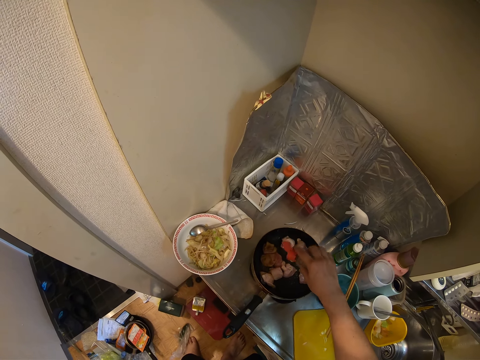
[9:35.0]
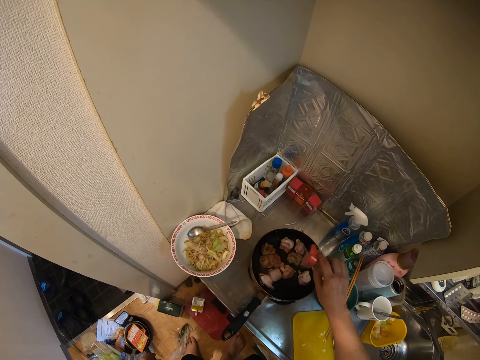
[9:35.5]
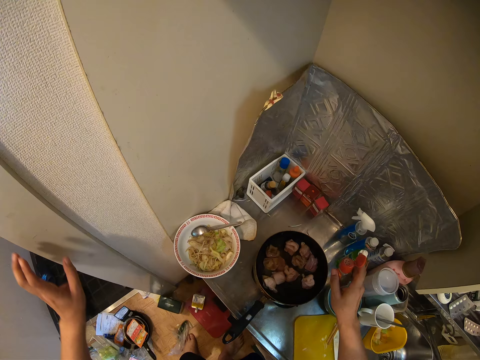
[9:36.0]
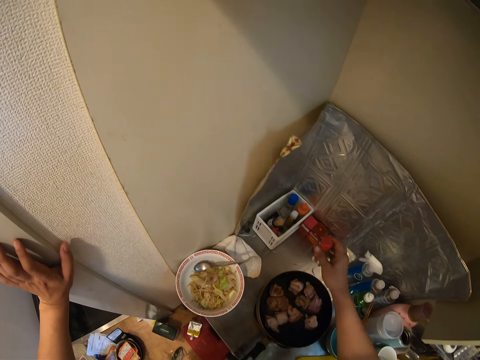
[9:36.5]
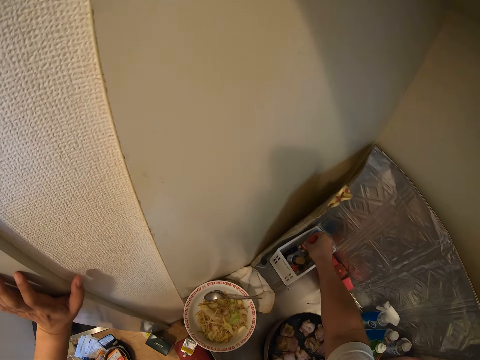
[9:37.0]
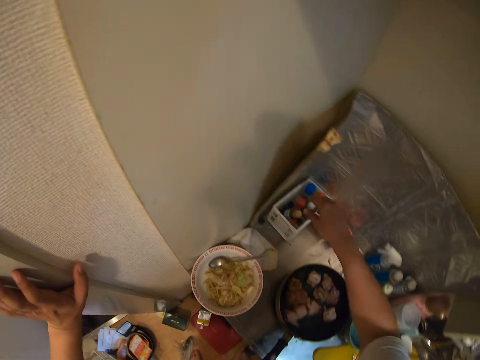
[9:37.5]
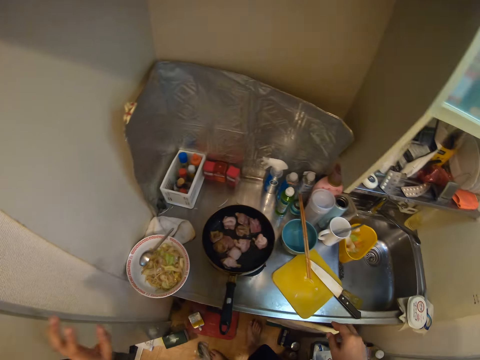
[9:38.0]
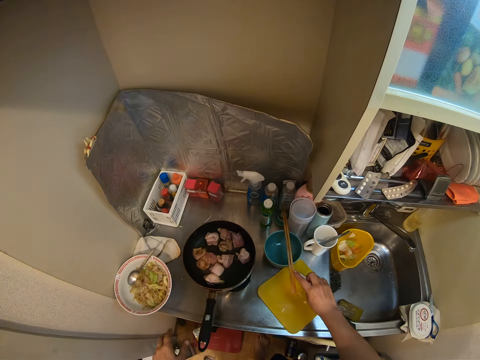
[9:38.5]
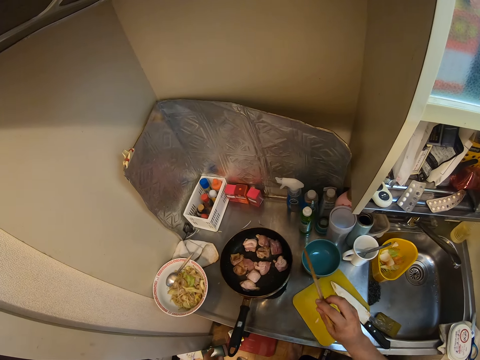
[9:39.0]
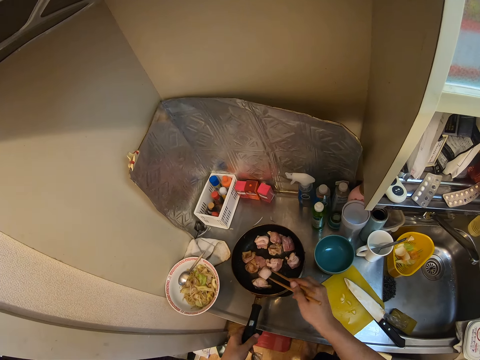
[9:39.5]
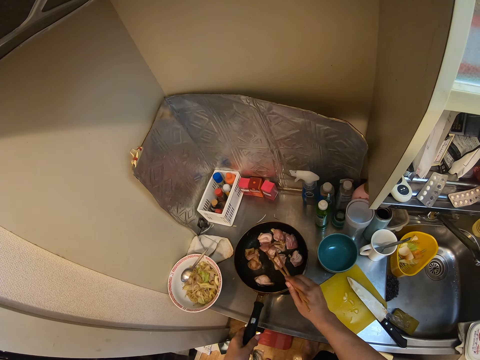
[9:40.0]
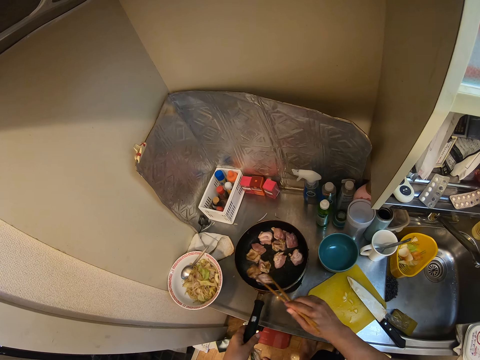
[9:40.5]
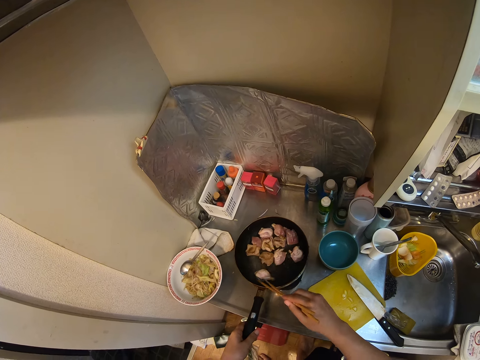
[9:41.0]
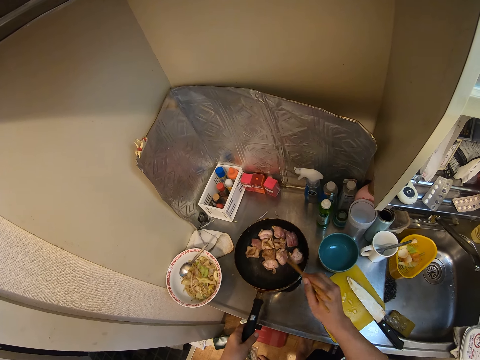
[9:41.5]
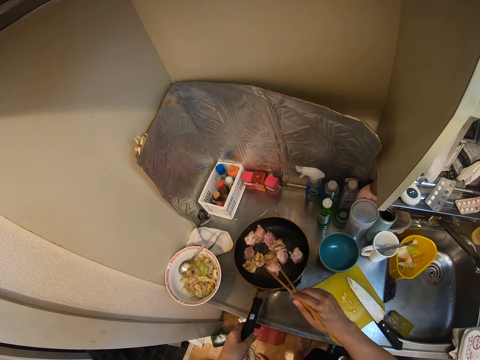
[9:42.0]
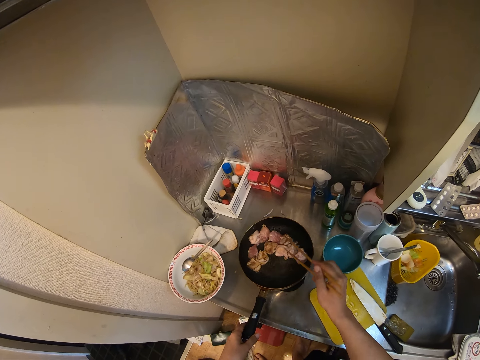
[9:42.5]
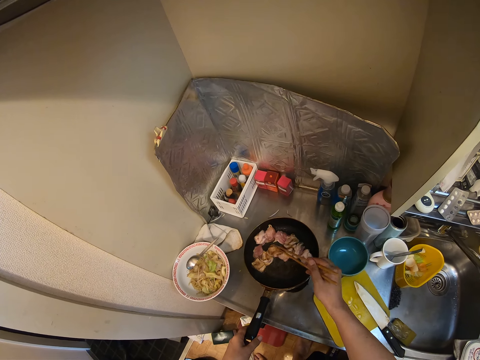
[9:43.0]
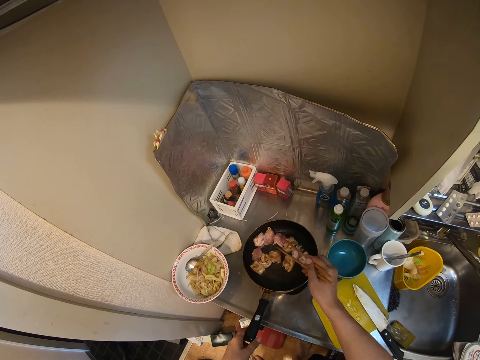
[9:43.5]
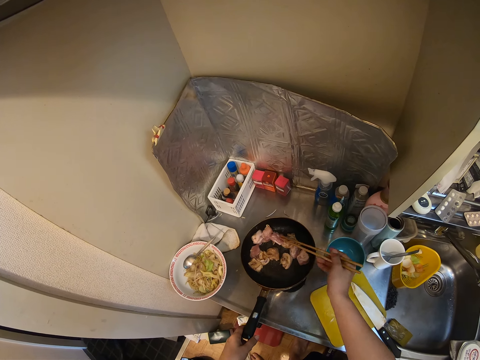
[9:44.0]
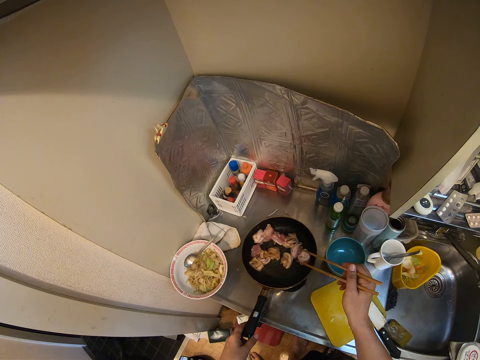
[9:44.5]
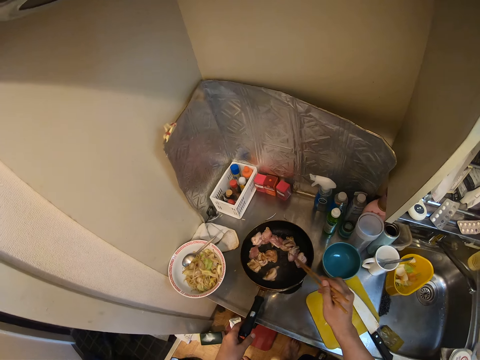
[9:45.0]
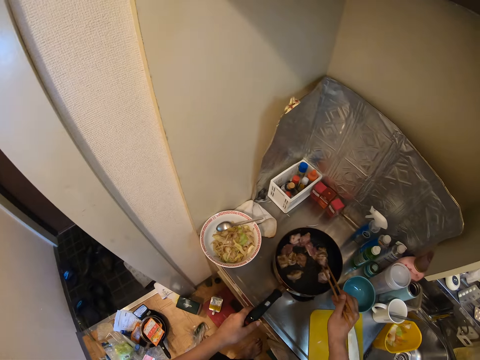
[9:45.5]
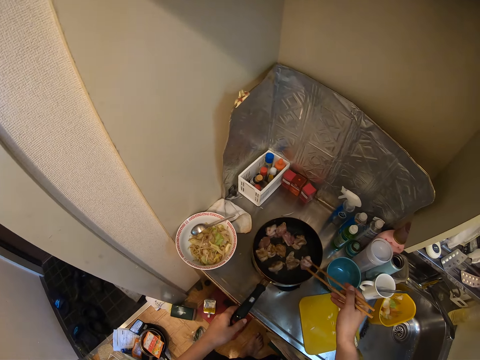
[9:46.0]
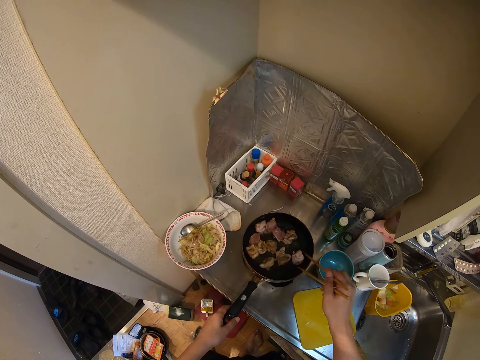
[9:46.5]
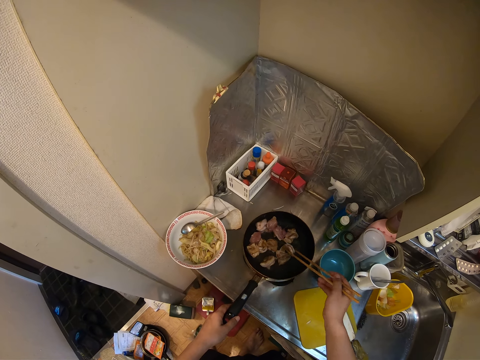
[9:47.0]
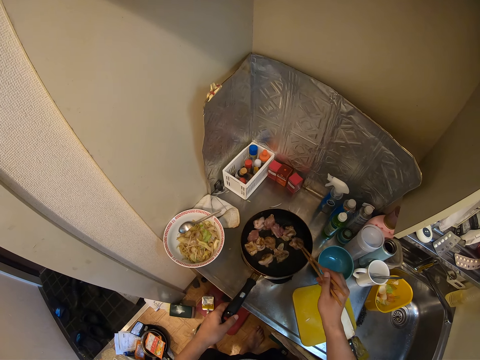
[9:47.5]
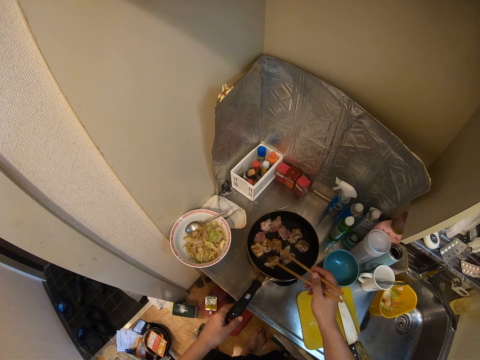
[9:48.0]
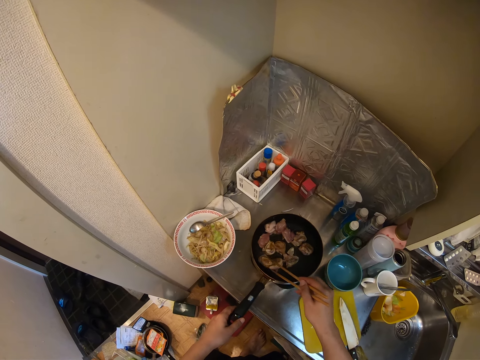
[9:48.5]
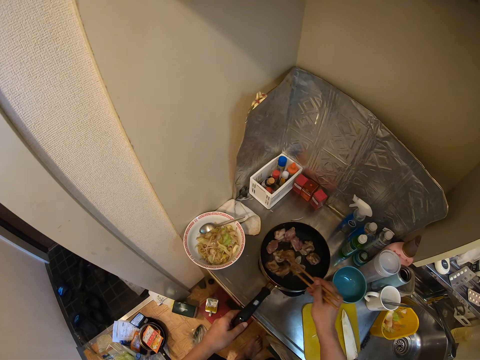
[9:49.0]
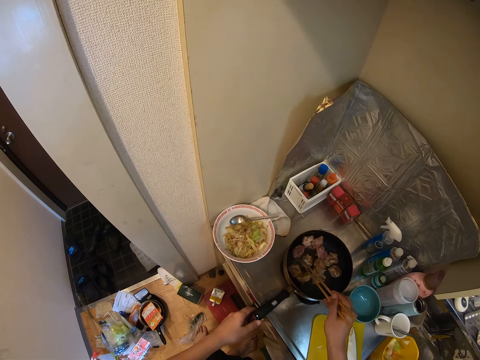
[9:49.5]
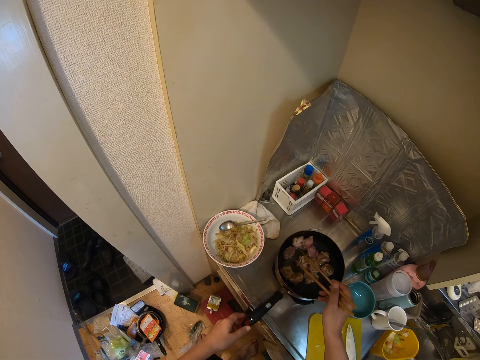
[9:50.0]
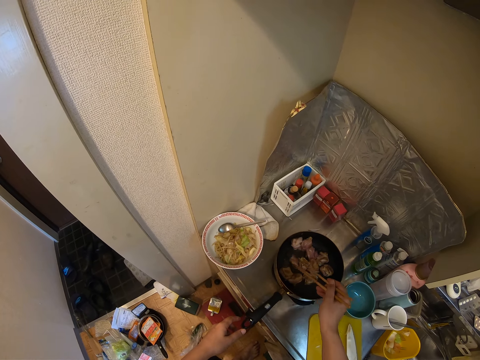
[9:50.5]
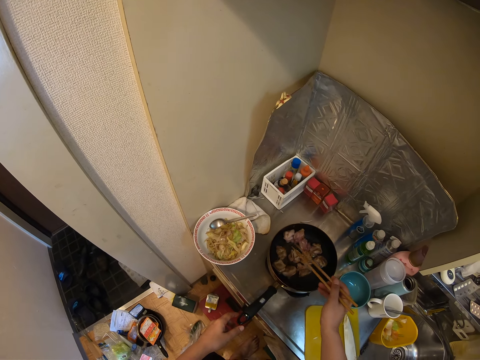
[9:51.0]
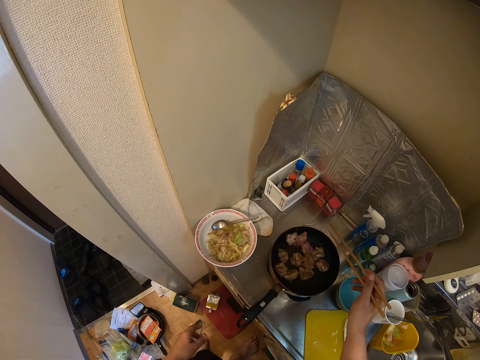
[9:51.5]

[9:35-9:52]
The camera wearer closes the jar. They hold the wall. They place the jar back on the container. They pick cooking chopsticks. They stir the meat in the skillet. They turn the meat with the chopsticks. They turn the meat pieces in the skillet with the chopsticks.

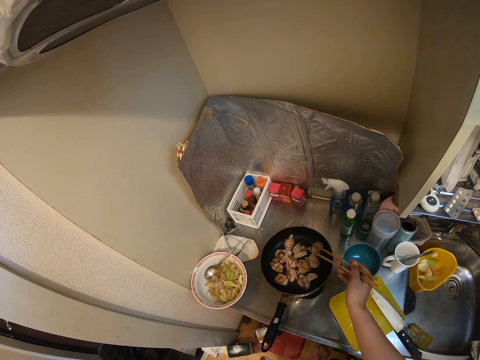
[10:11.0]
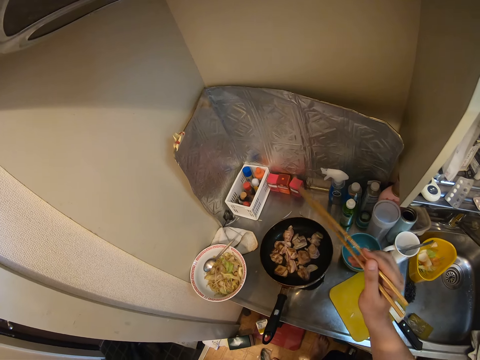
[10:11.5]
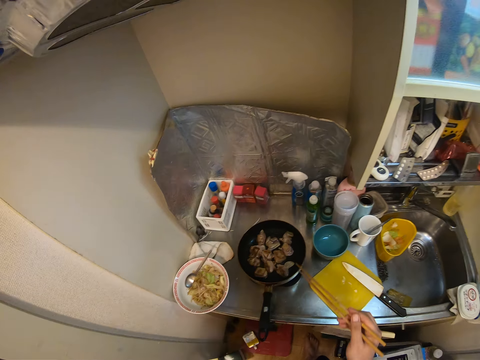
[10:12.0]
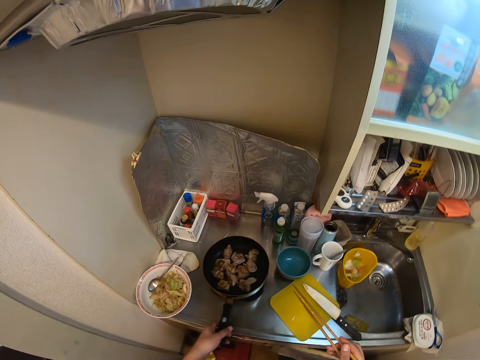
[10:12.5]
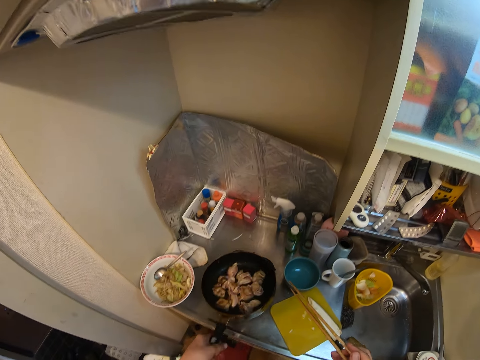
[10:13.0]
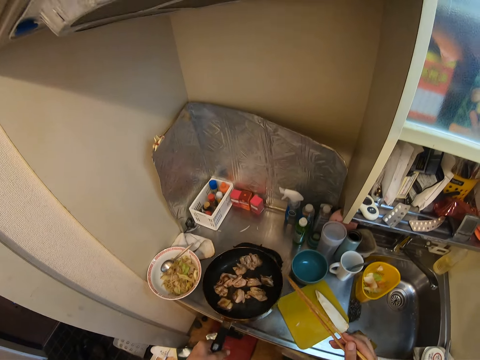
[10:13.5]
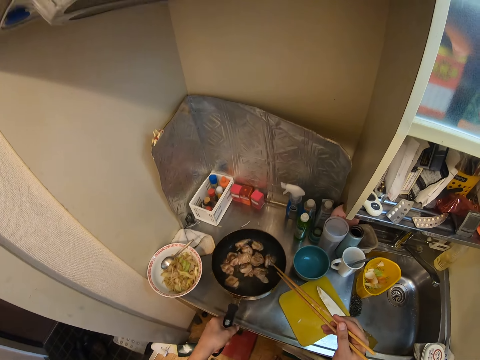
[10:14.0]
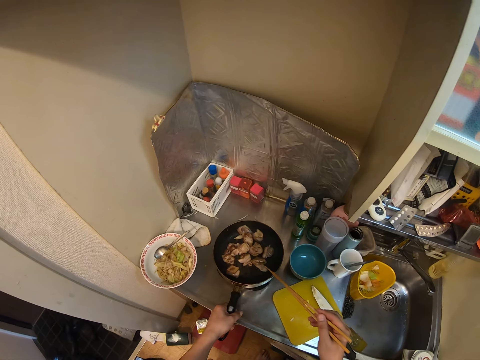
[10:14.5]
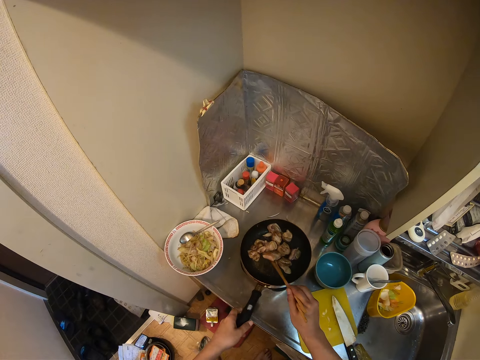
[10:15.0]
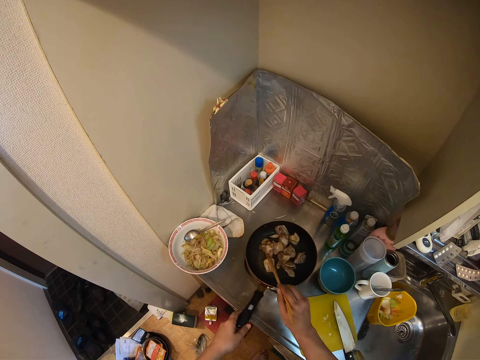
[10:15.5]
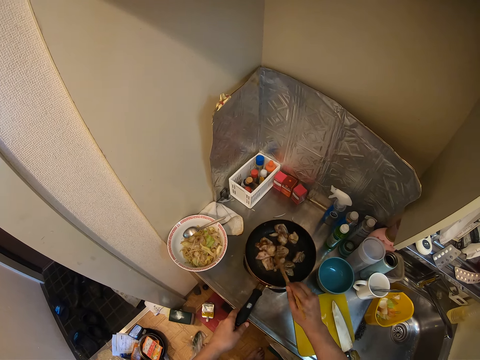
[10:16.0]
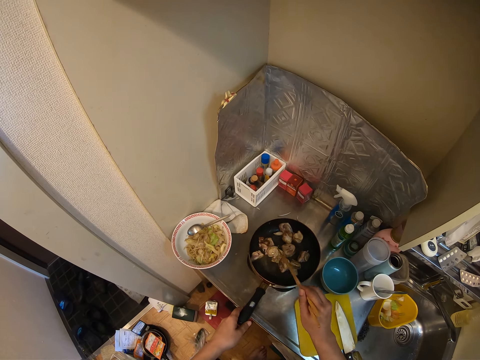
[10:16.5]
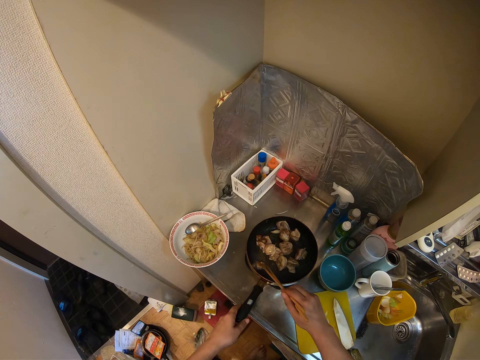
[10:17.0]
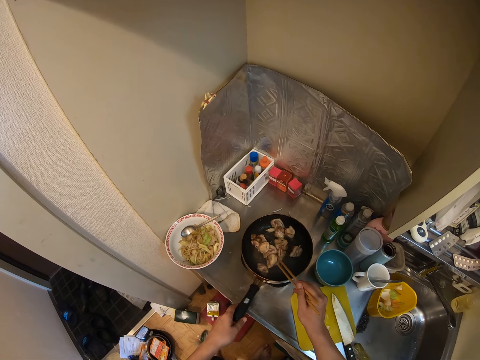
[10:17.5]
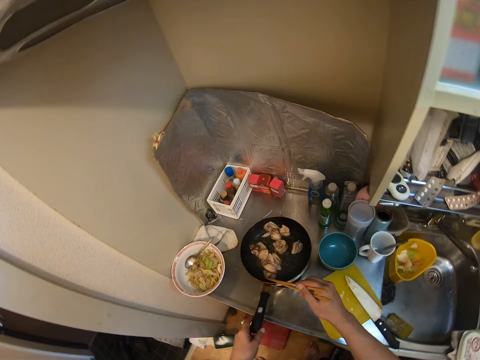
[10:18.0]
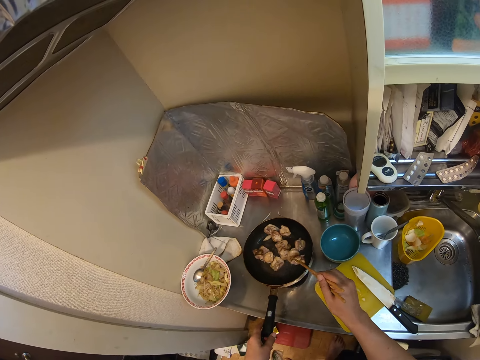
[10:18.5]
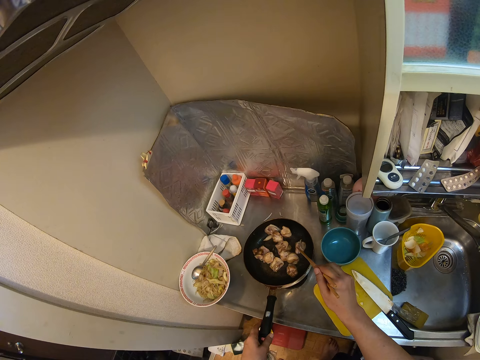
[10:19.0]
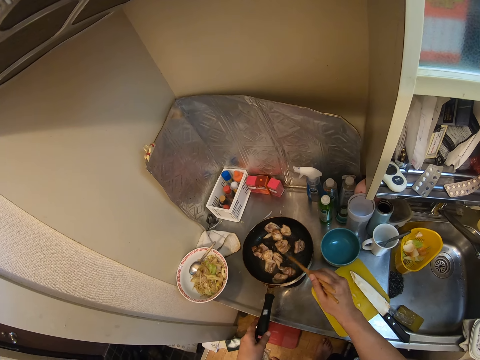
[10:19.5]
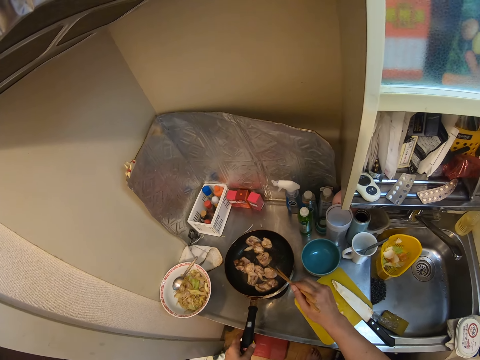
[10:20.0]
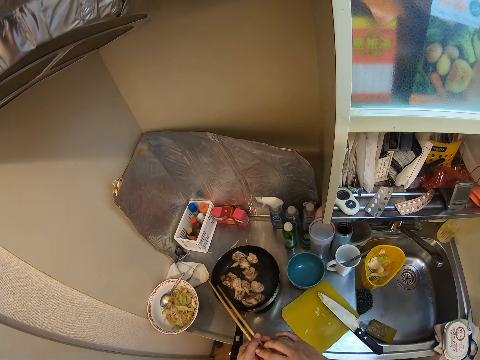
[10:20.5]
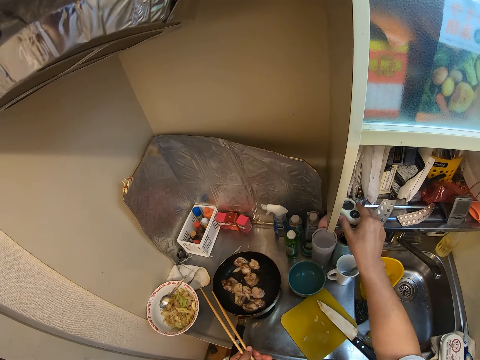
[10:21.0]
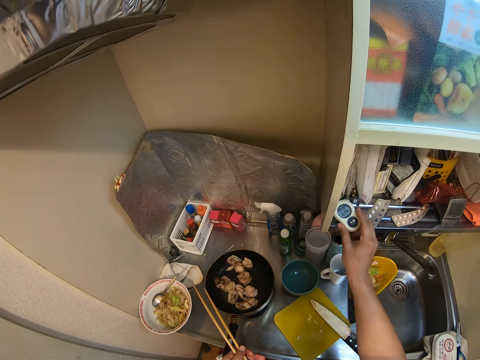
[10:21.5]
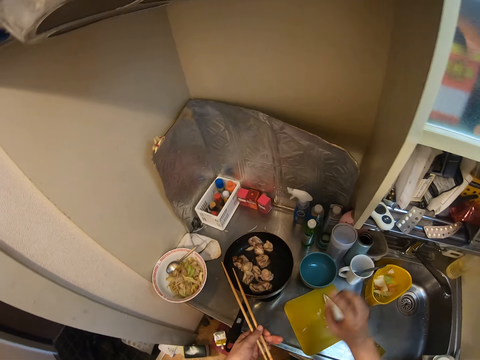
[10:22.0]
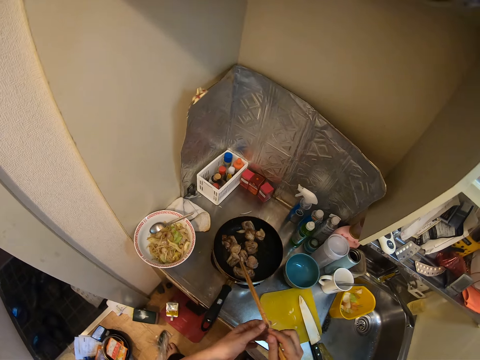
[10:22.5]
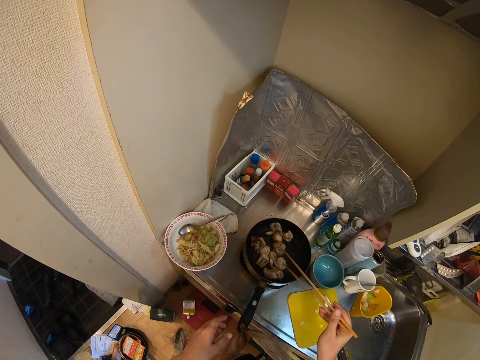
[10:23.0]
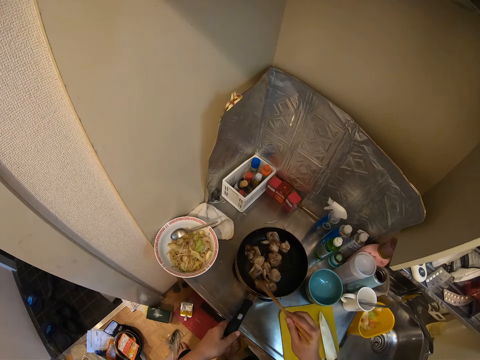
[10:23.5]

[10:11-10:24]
The camera wearer picks the skillet from the cooker. They shake the skillet. They place the skillet back on the cooker. They stir the meat pieces in the skillet with the chopsticks. They shift the chopsticks to the left hand. They pick an alarm clock on the cabinet. They stare at the watch. They return the watch. They shift the chopsticks to the right hand.
